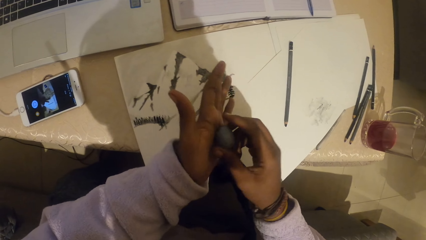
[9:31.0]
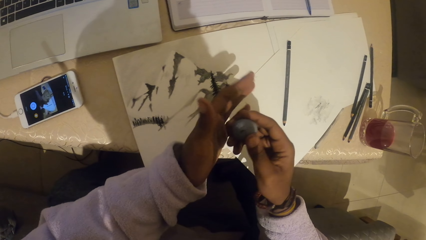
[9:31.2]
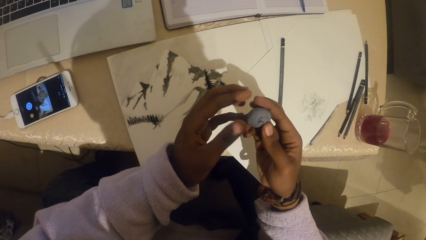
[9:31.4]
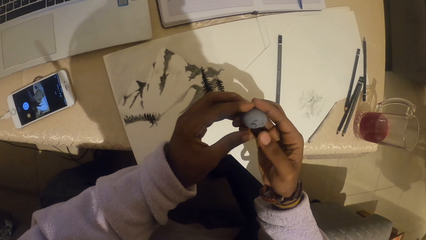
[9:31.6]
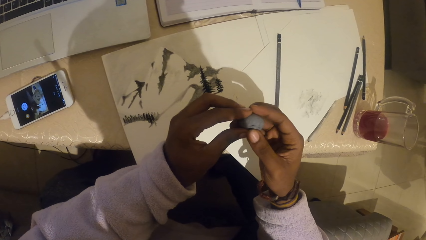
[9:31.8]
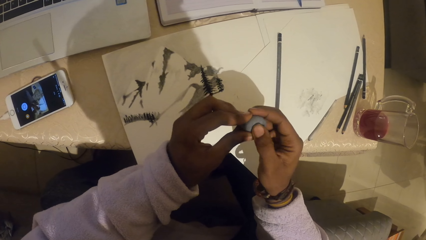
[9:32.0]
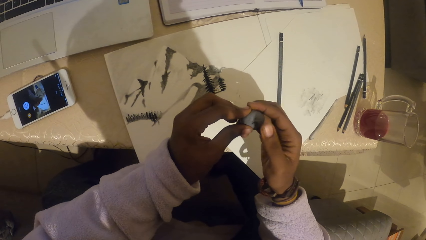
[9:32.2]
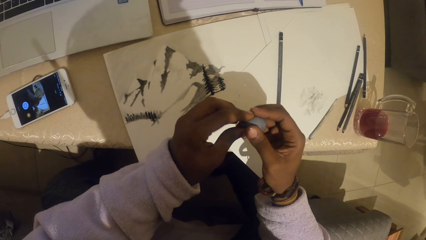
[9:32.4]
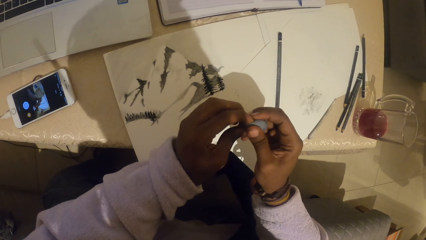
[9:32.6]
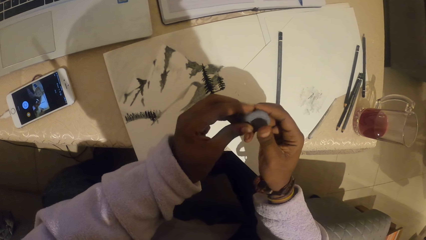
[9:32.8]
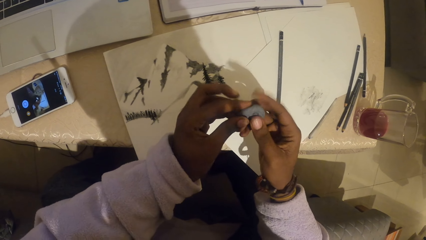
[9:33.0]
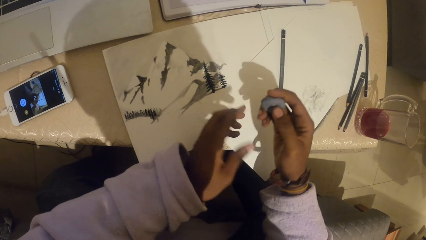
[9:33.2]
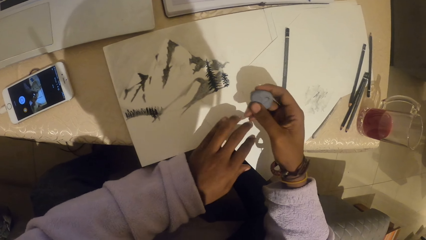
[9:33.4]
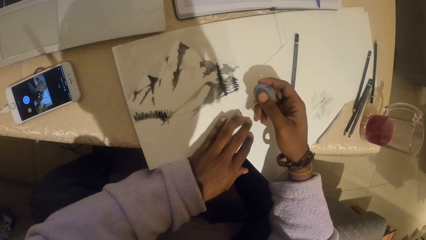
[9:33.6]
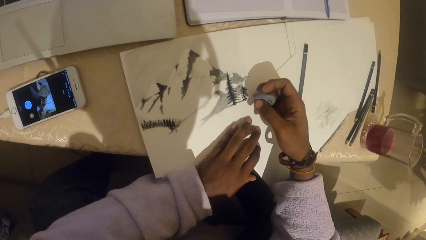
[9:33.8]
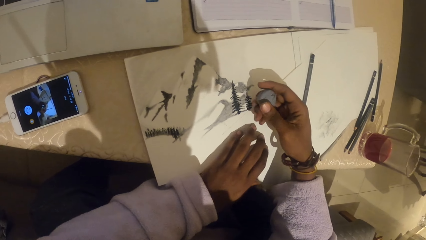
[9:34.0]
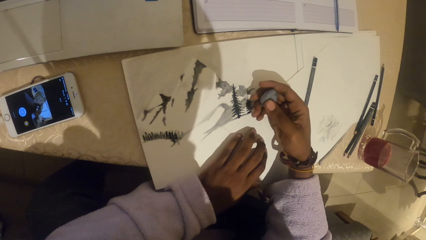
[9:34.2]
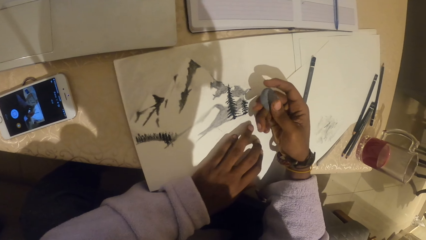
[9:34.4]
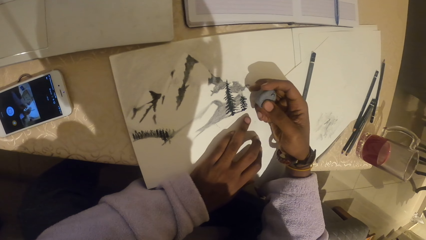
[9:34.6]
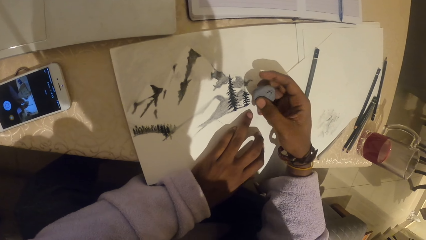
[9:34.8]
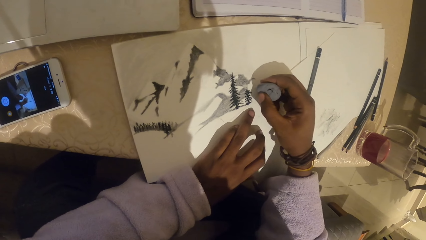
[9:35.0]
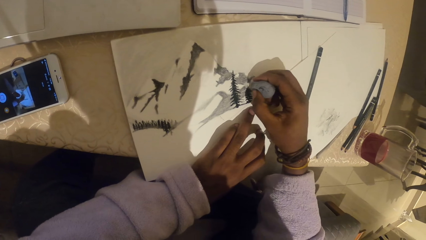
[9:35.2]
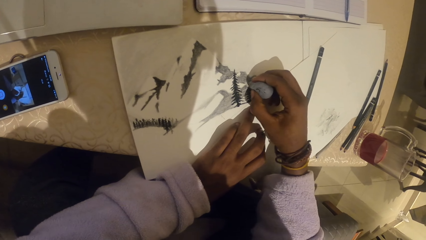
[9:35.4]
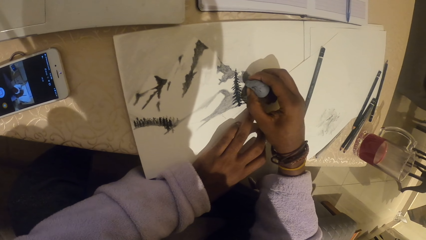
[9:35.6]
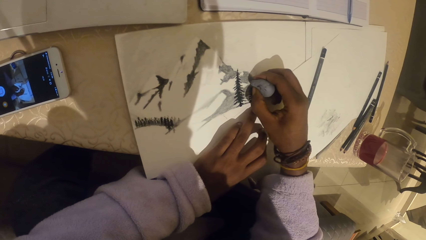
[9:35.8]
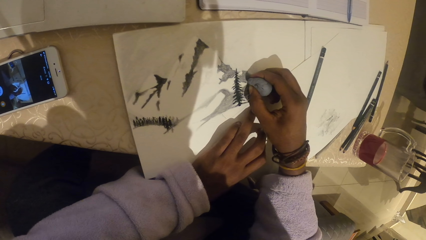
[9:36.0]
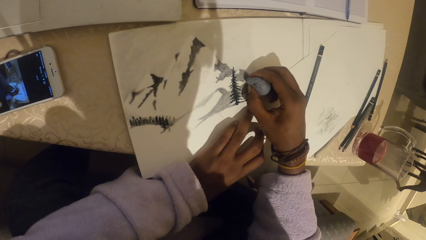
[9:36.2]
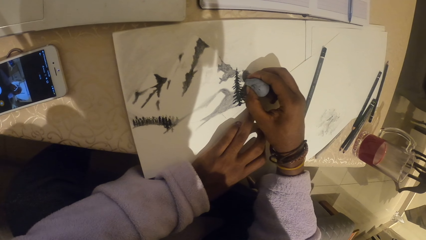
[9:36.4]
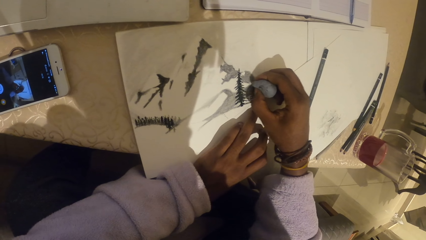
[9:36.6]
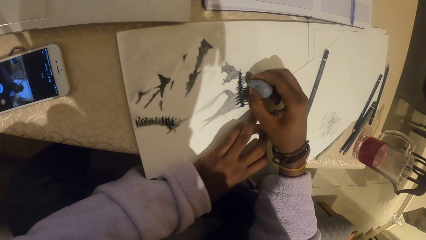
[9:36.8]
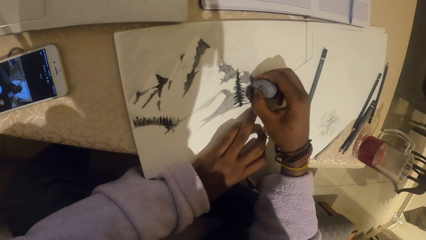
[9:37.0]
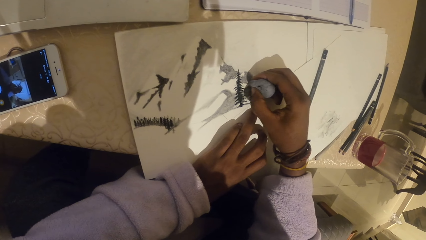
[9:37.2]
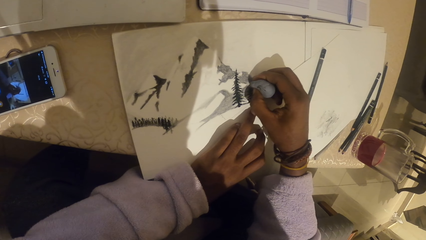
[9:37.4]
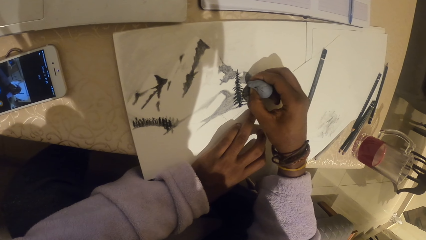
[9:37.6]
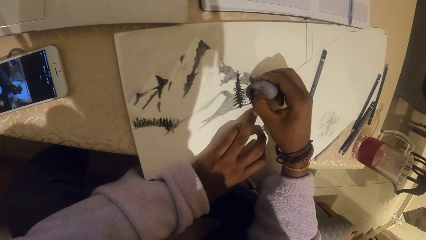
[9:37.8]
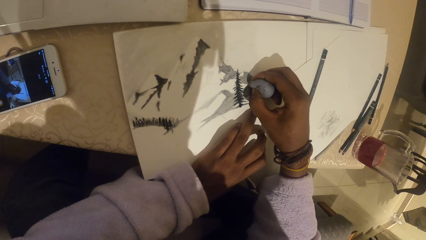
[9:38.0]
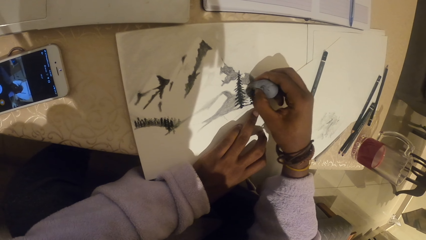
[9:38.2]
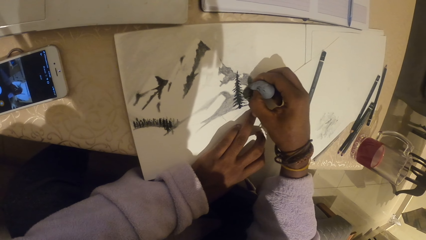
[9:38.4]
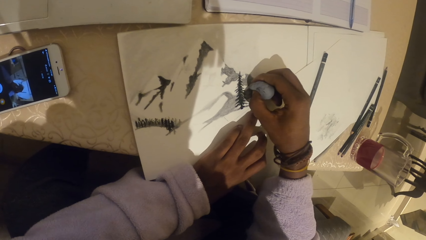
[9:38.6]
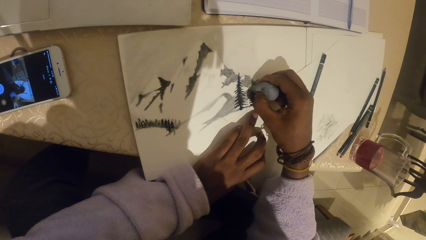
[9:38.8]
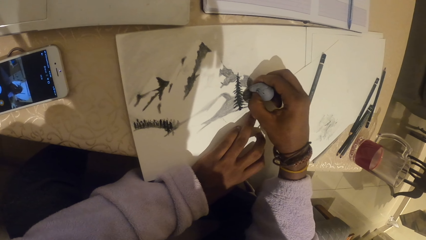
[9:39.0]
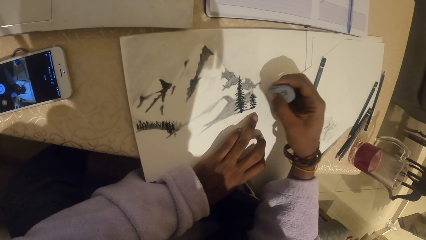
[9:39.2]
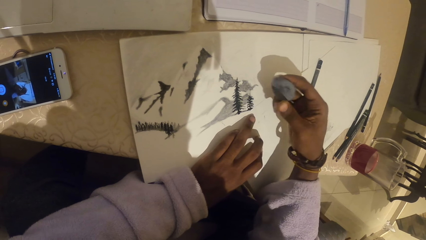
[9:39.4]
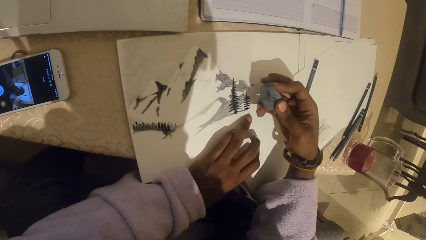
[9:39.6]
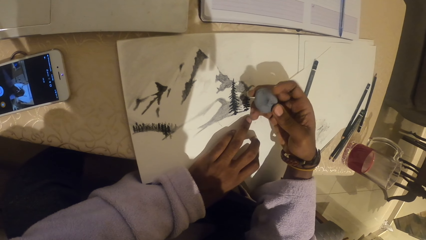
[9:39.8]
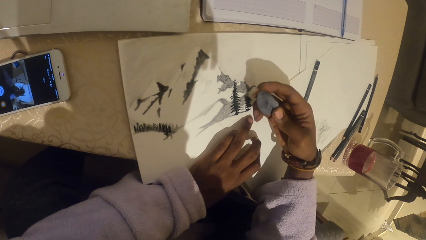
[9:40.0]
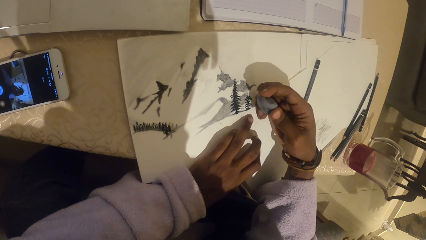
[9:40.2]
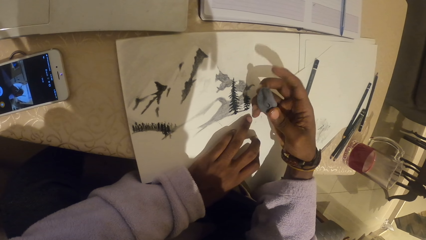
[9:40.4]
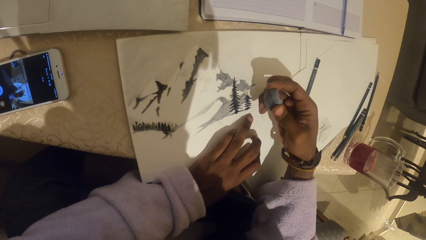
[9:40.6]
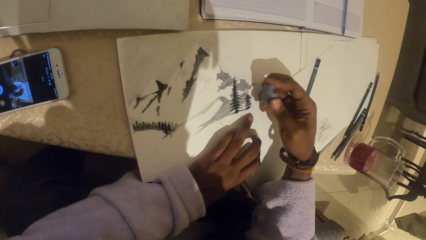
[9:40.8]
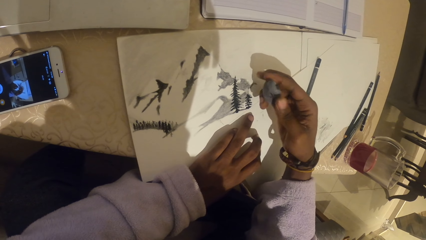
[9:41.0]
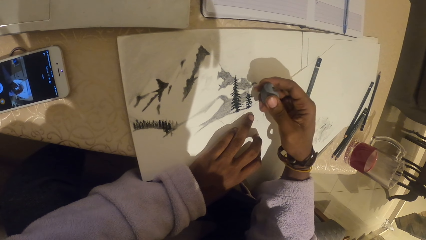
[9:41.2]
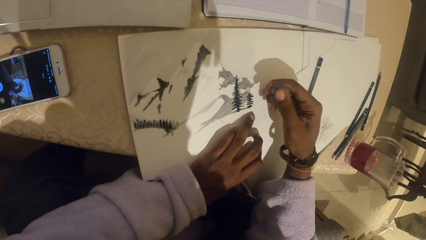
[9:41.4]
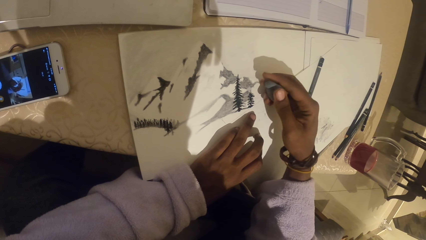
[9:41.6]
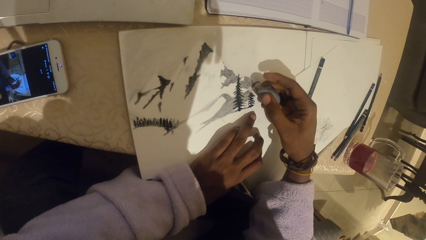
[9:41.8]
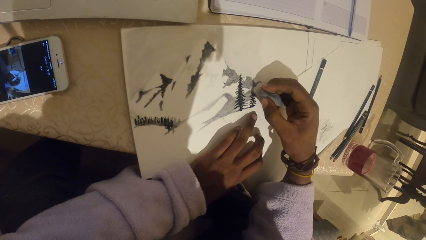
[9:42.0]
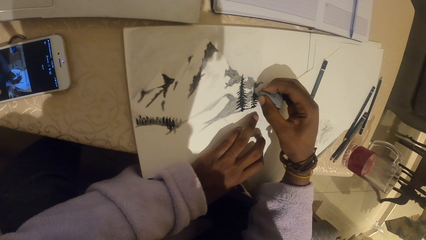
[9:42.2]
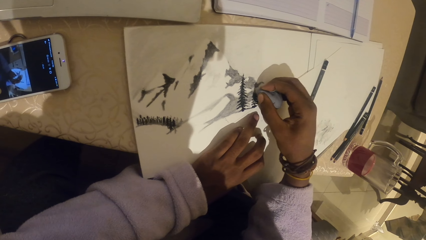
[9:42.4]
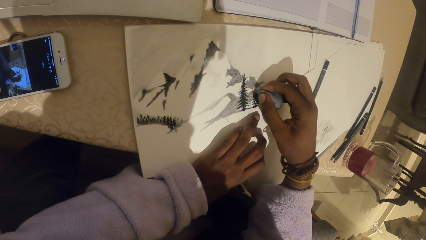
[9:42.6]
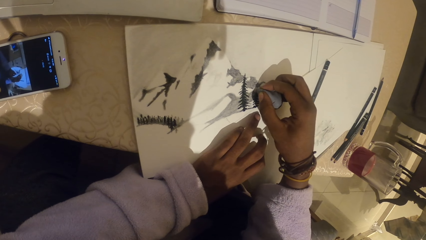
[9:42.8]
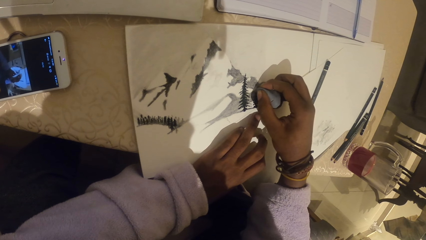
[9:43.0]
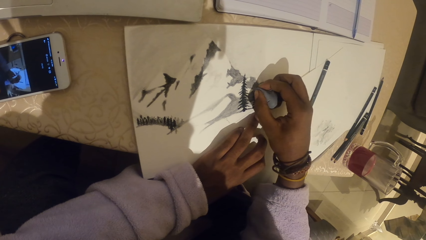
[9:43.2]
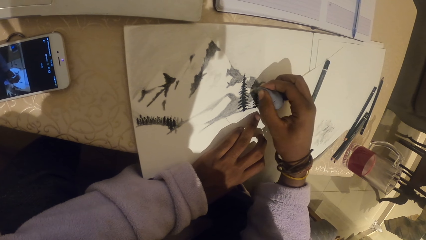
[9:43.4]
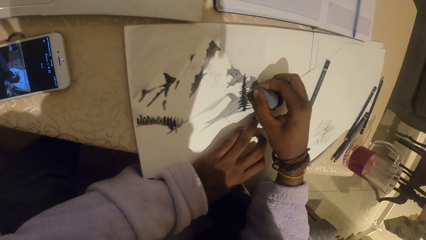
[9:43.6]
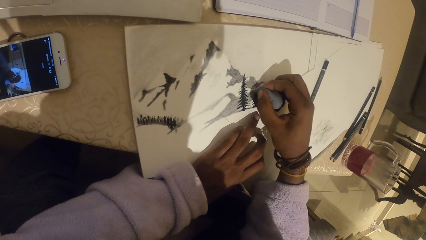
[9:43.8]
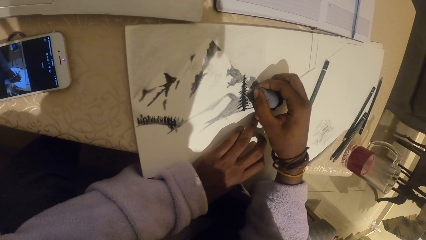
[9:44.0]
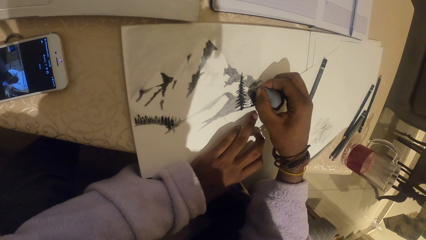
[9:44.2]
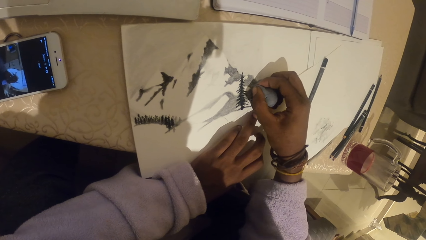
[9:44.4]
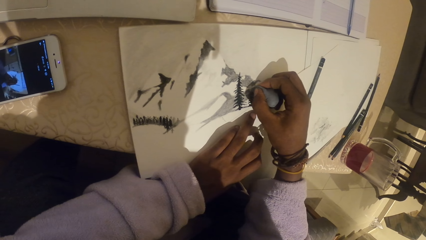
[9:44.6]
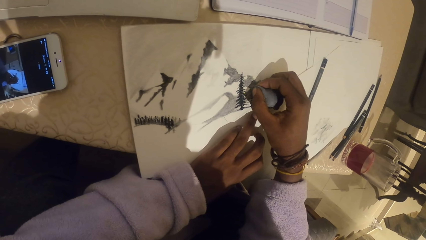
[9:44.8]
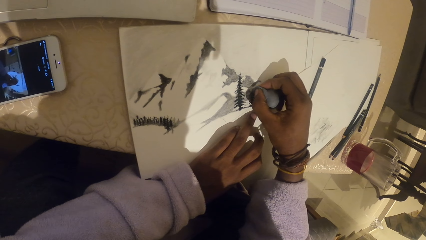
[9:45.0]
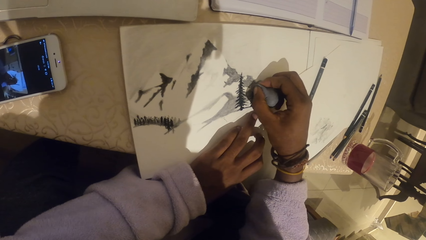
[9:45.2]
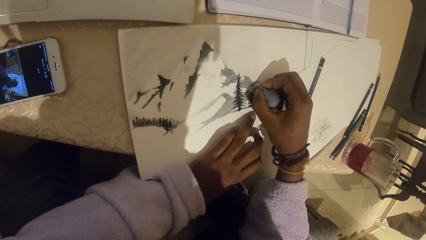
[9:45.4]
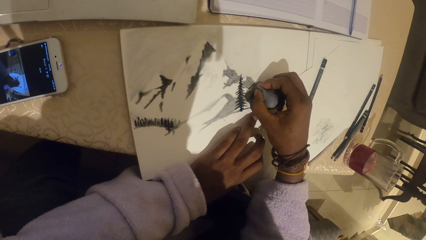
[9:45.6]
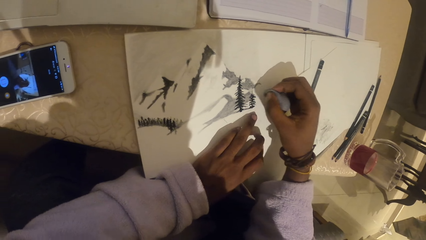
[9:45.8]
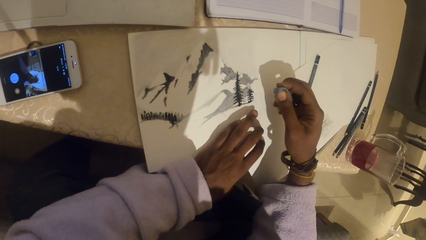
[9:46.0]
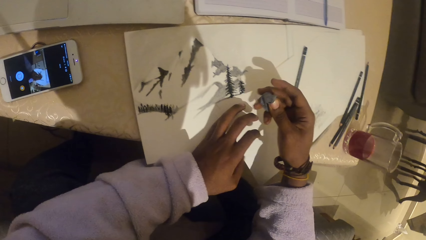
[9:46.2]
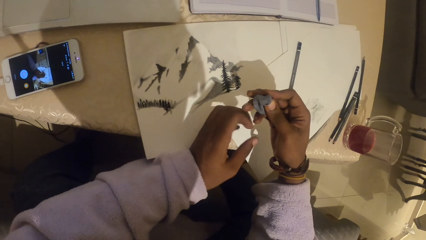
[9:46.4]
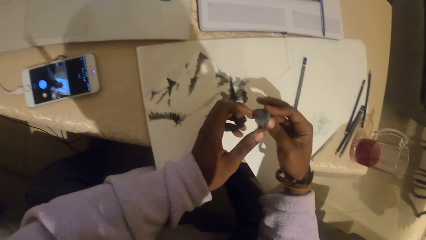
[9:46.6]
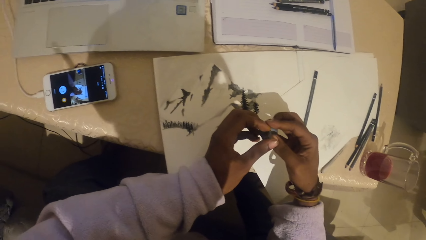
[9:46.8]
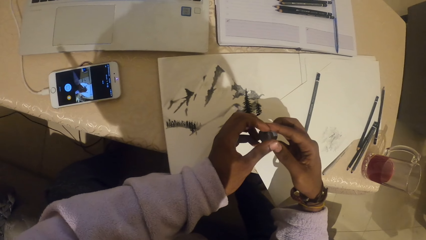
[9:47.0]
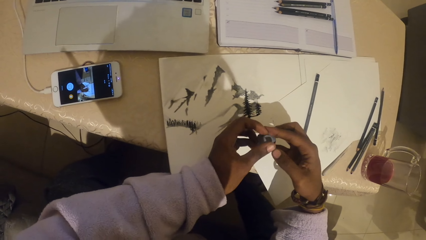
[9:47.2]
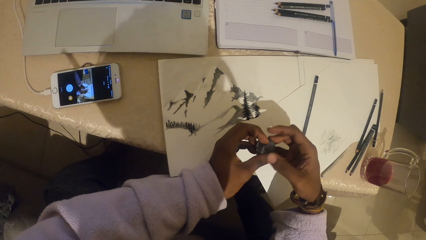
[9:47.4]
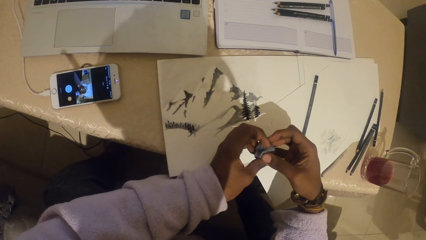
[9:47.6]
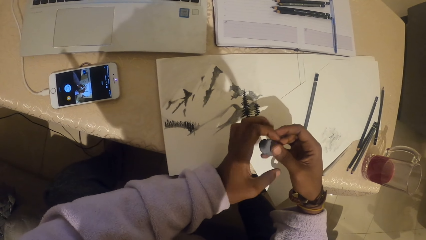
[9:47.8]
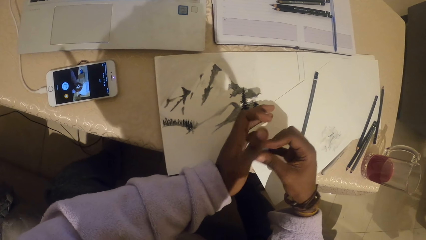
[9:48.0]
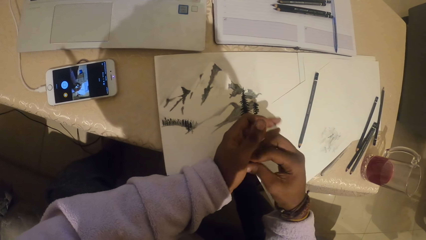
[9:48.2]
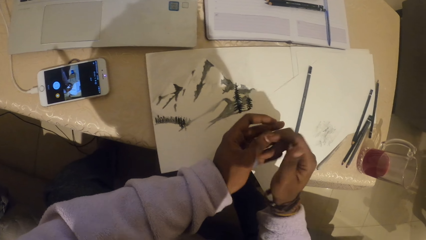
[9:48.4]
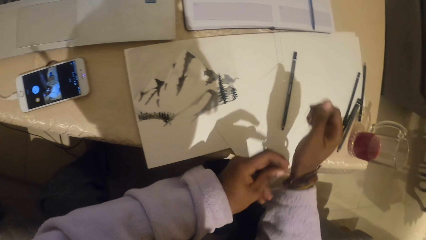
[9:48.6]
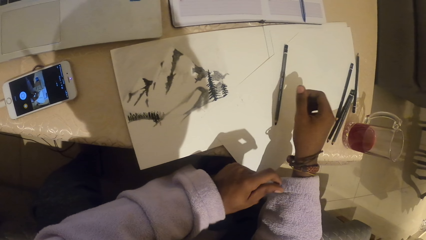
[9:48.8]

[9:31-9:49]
The camera wearer aligns the rubber on the hands. They rub a drawing with the rubber. They draw on the paper. They squeeze the rubber on the hand. They rub the drawing with the rubber. They align the rubber on the hands.
